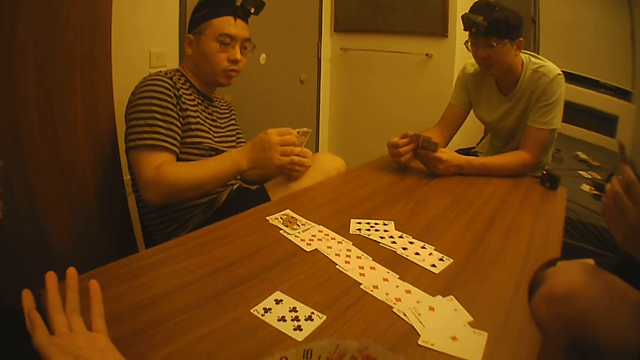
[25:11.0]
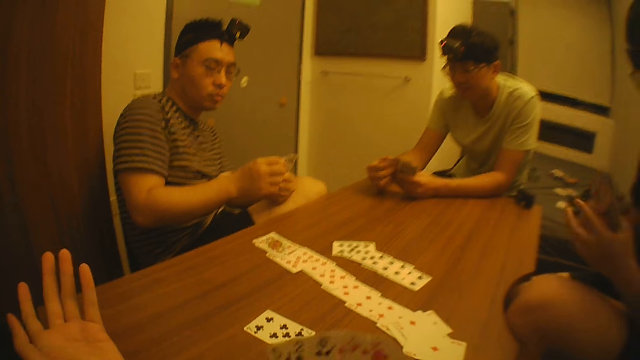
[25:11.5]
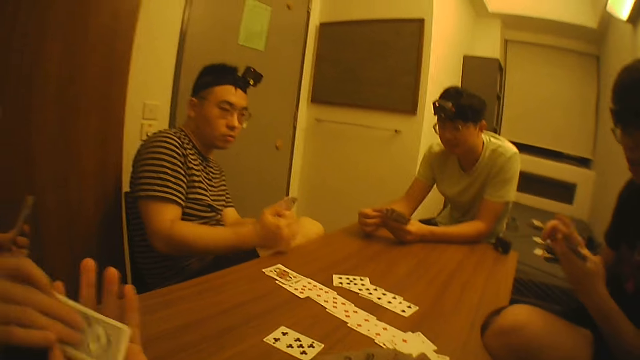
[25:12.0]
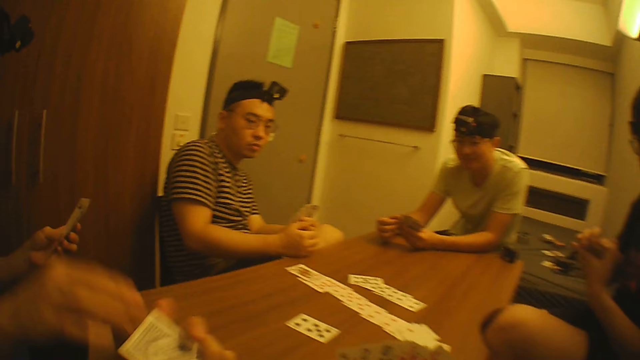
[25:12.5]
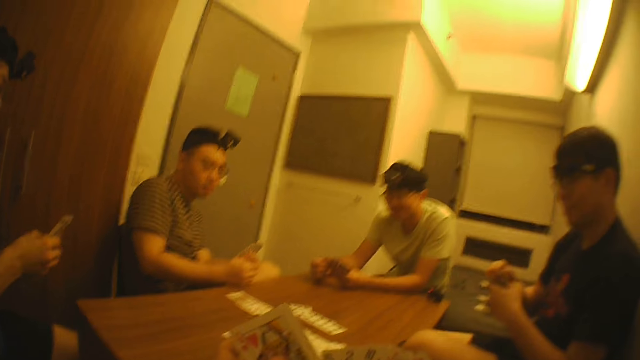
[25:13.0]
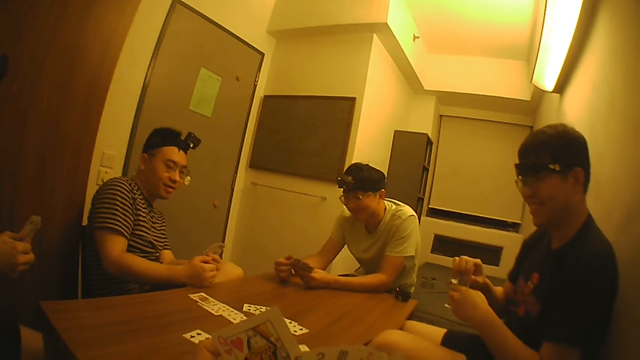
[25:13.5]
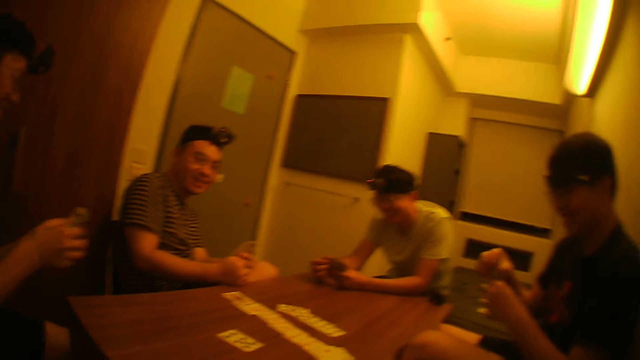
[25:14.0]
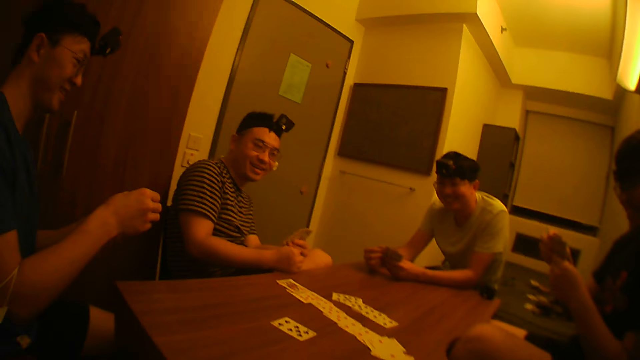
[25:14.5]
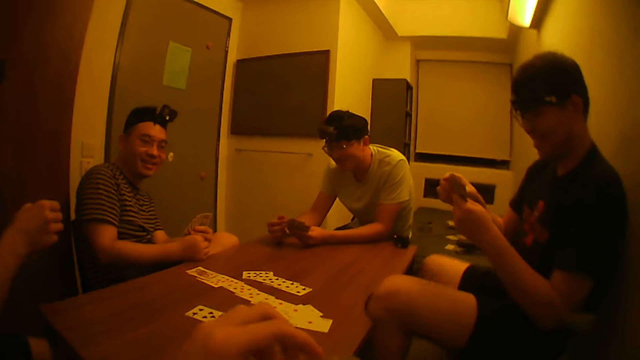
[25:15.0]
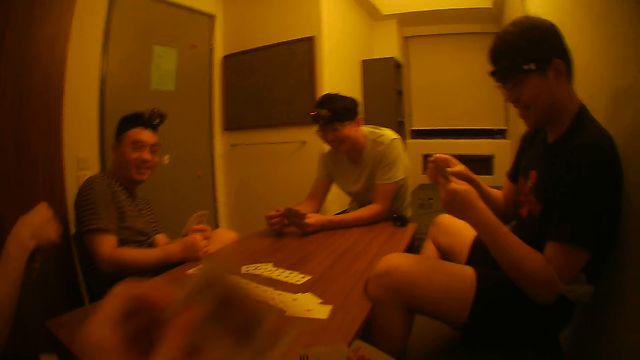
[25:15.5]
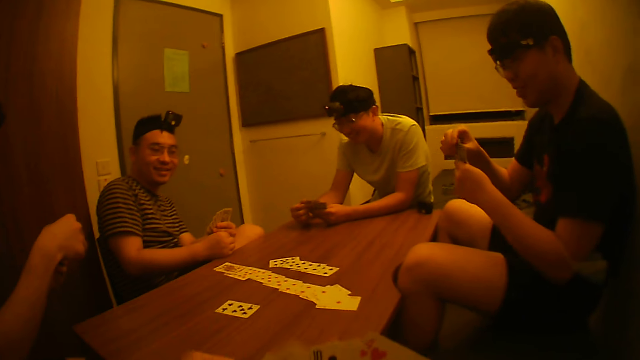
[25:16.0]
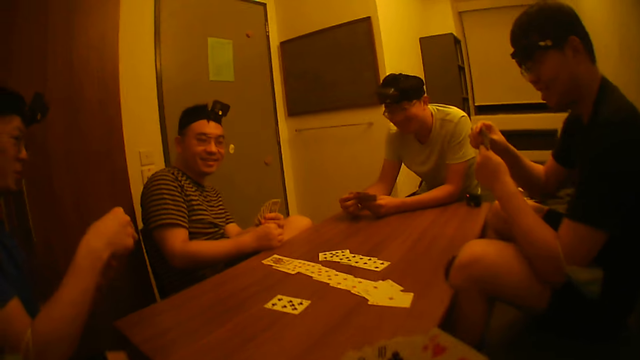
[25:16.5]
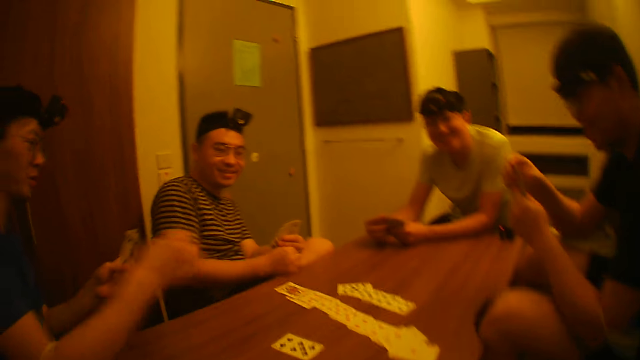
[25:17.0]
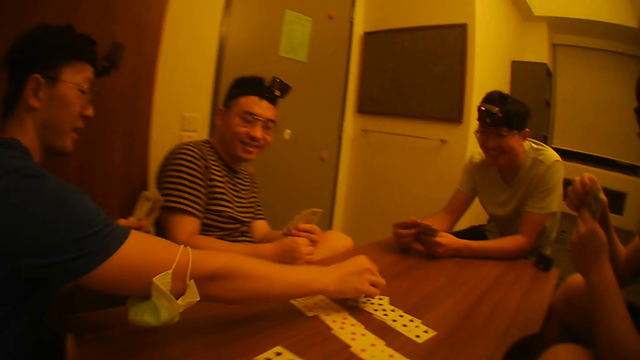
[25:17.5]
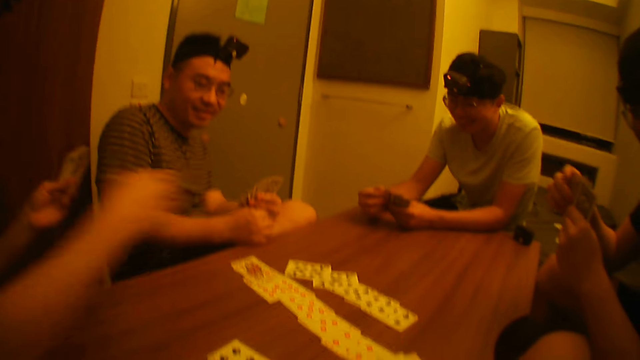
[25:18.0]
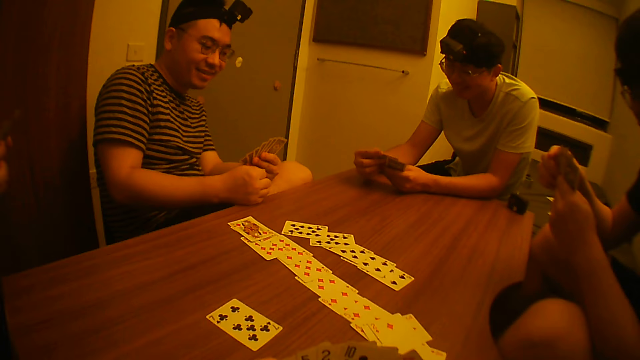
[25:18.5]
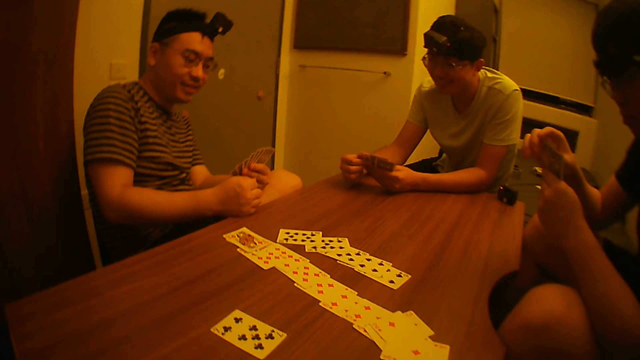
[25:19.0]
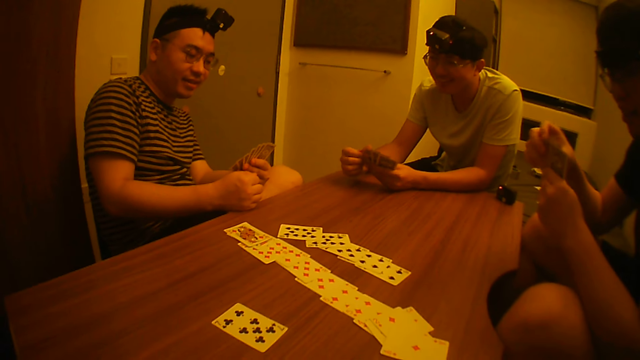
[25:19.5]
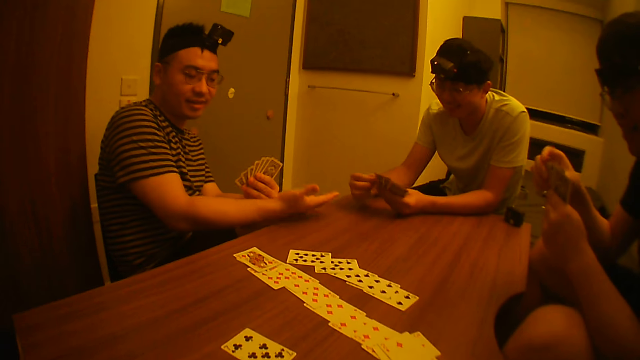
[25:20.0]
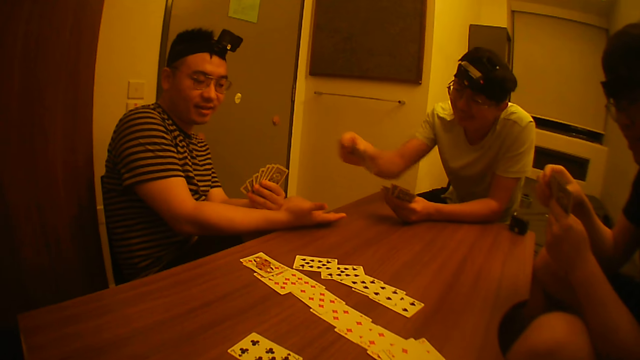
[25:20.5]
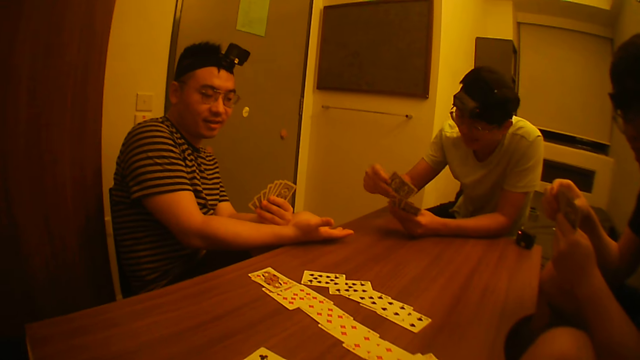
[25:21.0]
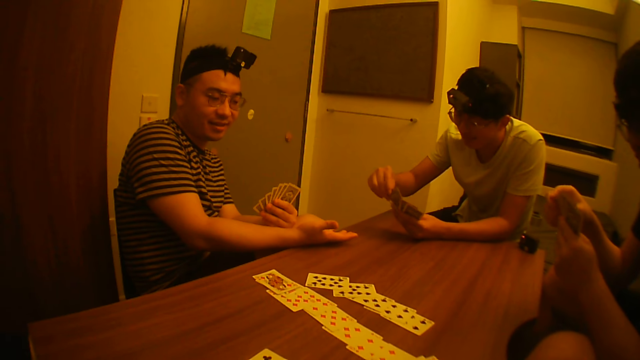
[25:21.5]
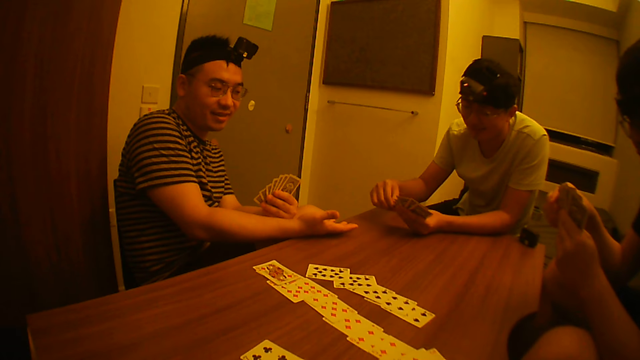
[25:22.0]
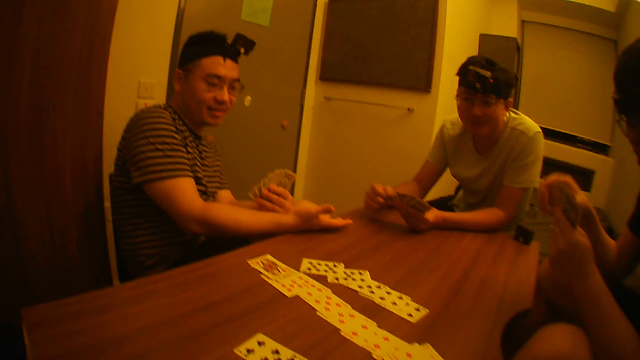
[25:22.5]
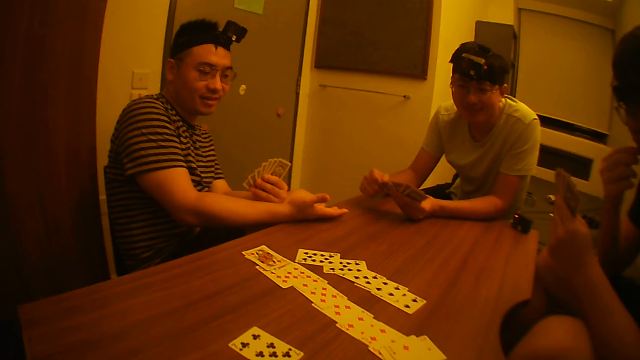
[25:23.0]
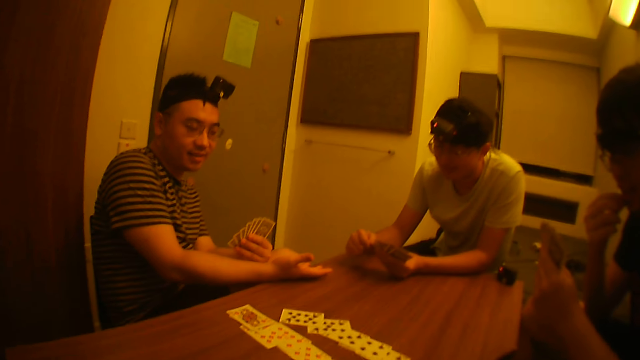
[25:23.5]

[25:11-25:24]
The camera wearer takes a card from a man with his left hand. He passes the card from his left hand to his right hand. The man adjusts the cards in his left hand with his right hand. Another man adjusts the cards in his left hand with his right hand. The camera wearer adjusts a card in his right hand with his left hand. The first man picks a card from his left hand with his right hand, places the card on the table with his right hand, and adjusts the cards in his left hand with his right hand. A man stretches his right hand towards another man. A third man adjusts a card in his left hand with his right hand.

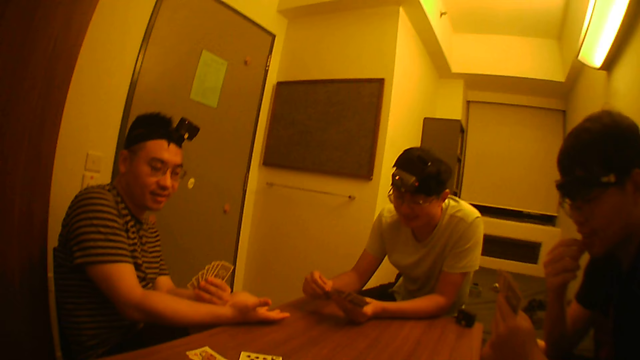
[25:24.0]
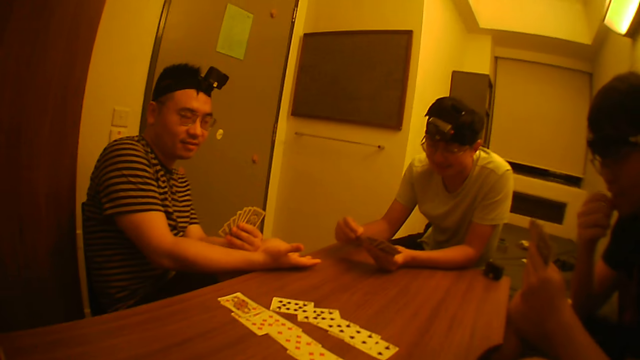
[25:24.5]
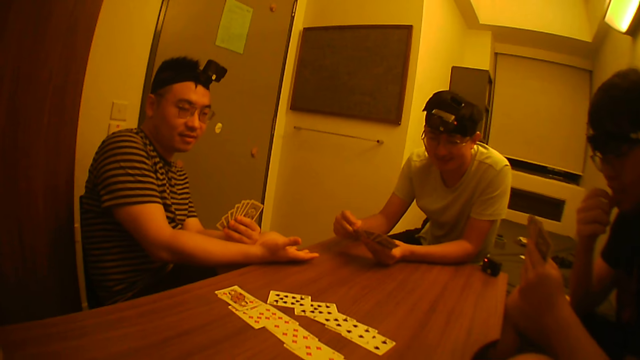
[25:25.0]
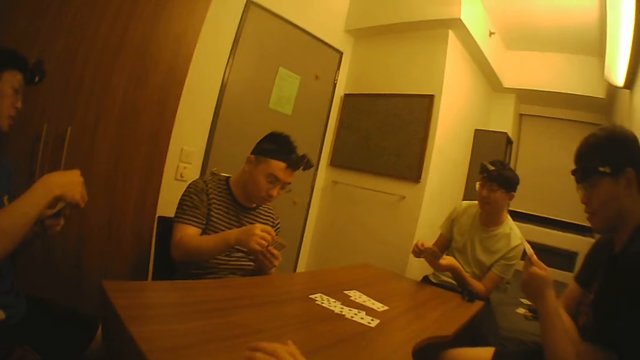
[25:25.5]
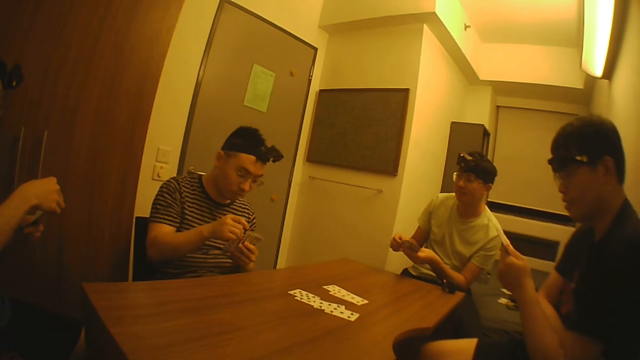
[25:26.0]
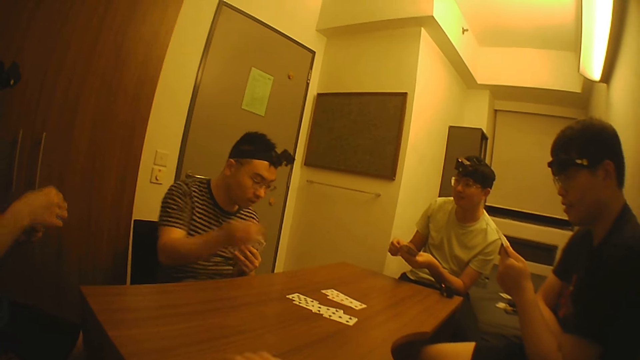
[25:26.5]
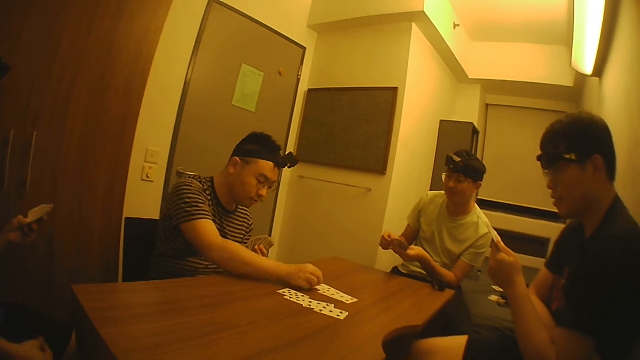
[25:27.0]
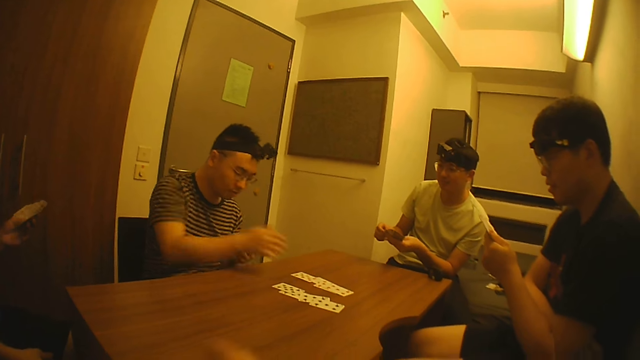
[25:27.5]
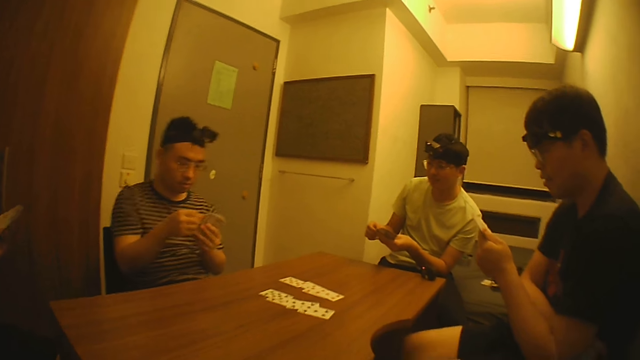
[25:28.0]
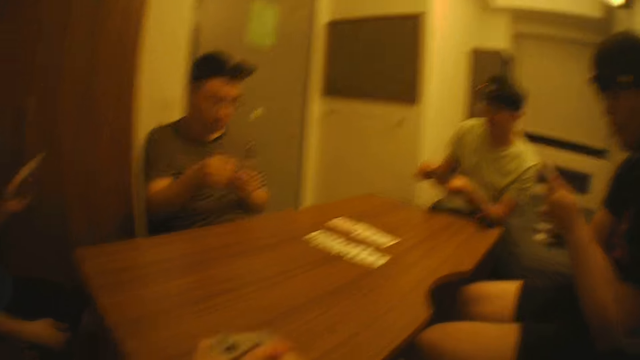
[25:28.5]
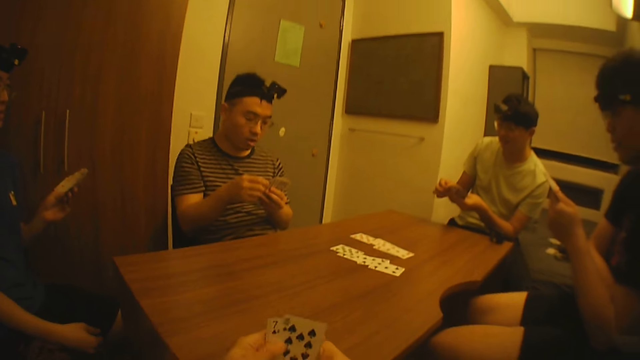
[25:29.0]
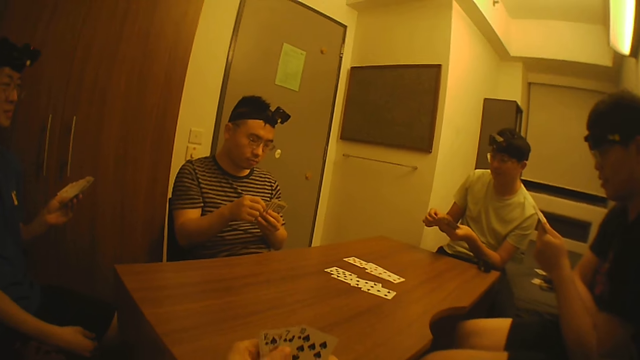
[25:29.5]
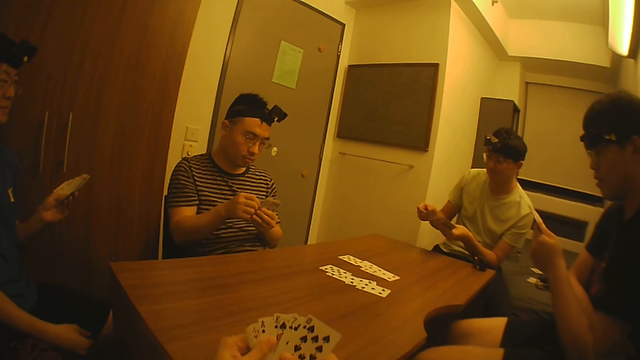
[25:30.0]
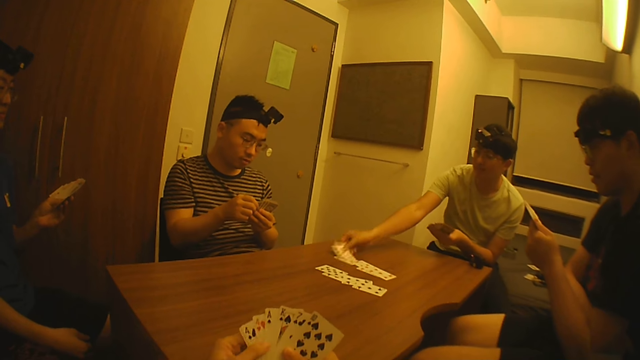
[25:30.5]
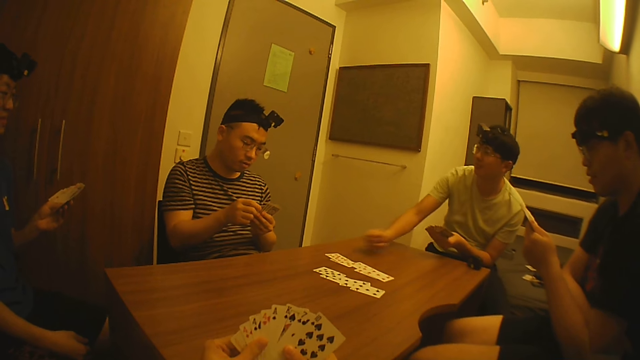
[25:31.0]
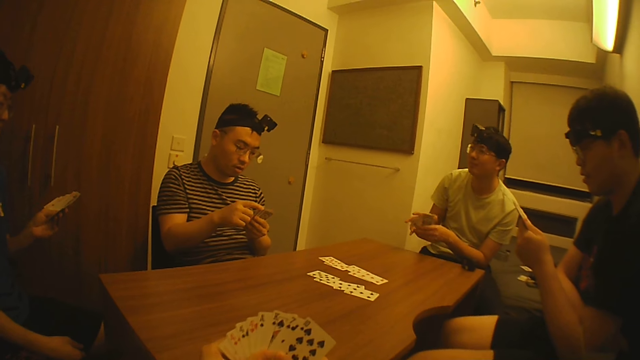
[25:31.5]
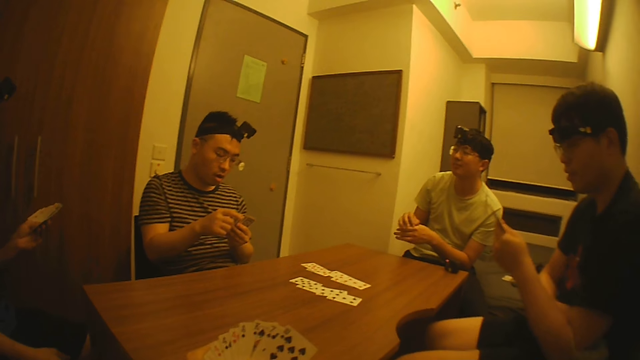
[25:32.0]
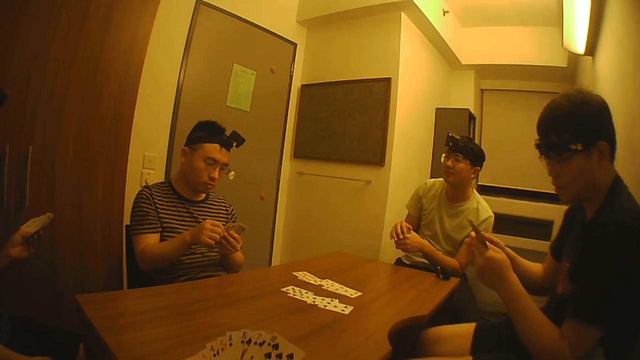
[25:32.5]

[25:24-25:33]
A man picks a card from his left hand with his right hand. Another man passes the card to the first man with his right hand. The first man adjusts the cards in his left hand with his right hand. The other man picks a card from his left hand with his right hand, places the card on the table with his right hand, and adjusts the cards in his left hand with his right hand. The camera wearer adjusts the cards with both hands. The first man picks a card from his left hand with his right hand, places the card on the table with his right hand, and adjusts the cards in his left hand with both hands.
